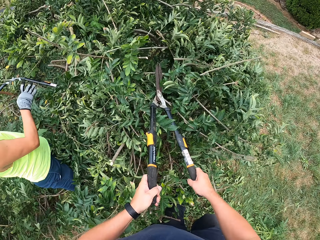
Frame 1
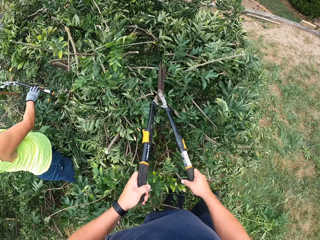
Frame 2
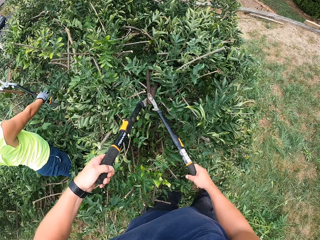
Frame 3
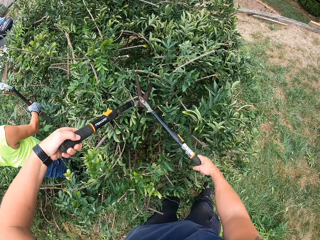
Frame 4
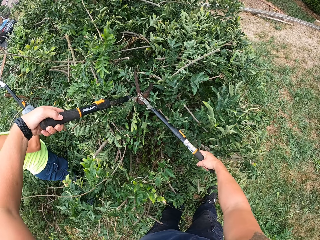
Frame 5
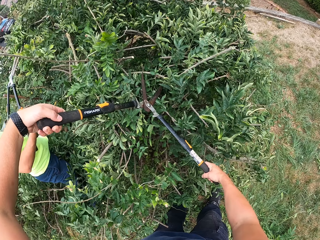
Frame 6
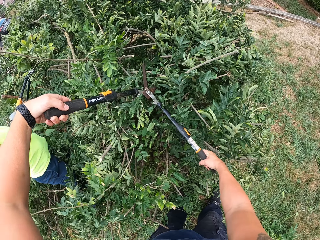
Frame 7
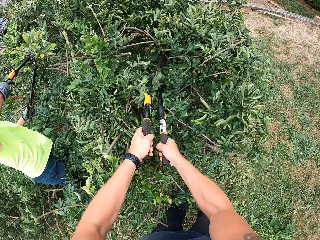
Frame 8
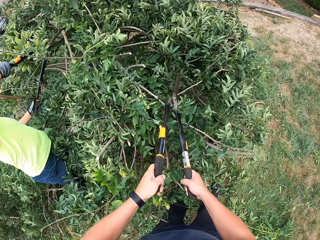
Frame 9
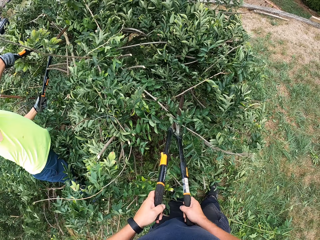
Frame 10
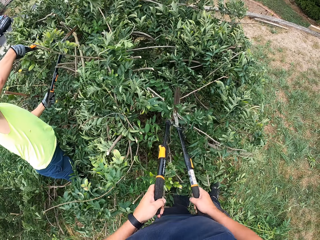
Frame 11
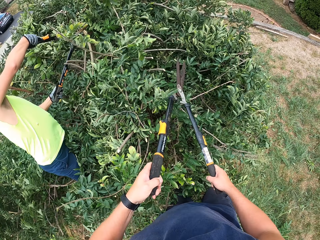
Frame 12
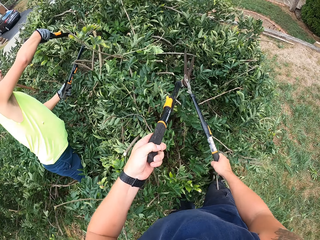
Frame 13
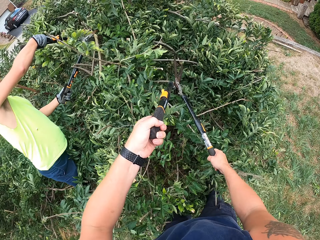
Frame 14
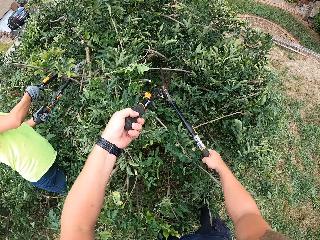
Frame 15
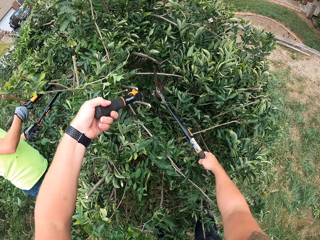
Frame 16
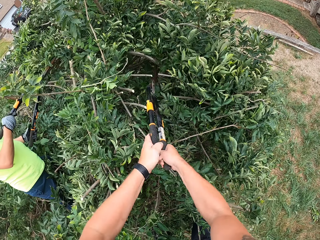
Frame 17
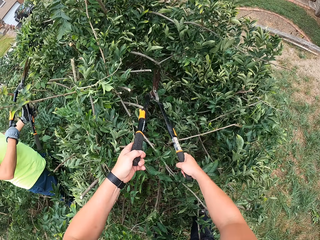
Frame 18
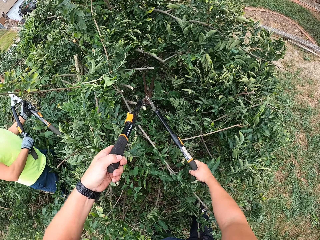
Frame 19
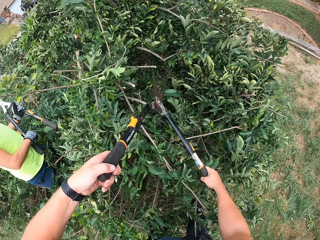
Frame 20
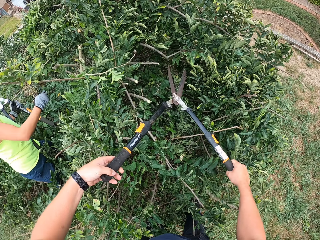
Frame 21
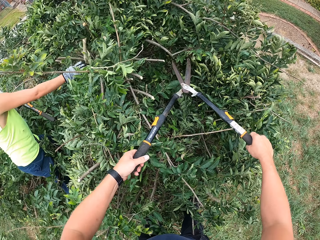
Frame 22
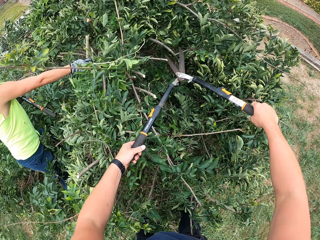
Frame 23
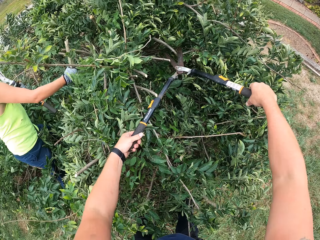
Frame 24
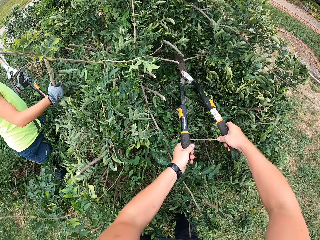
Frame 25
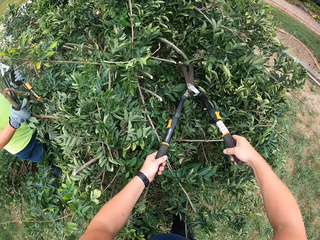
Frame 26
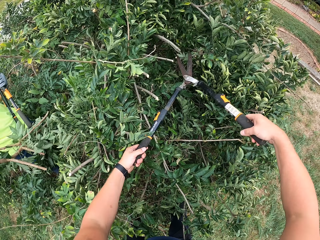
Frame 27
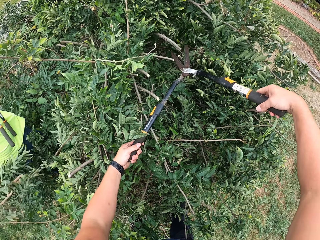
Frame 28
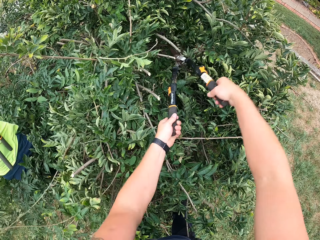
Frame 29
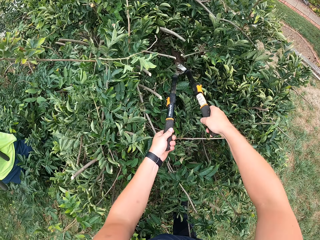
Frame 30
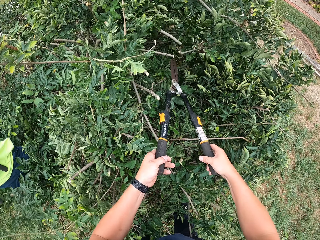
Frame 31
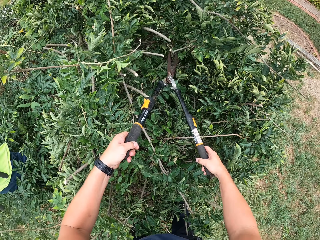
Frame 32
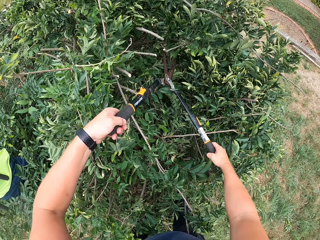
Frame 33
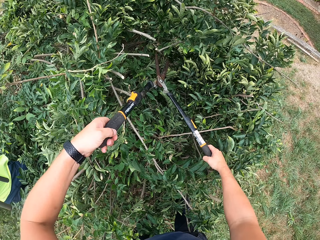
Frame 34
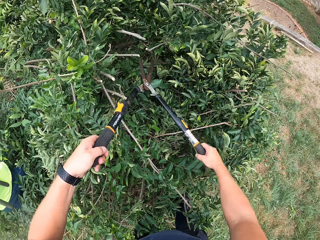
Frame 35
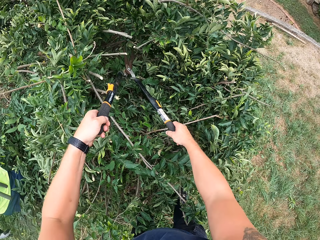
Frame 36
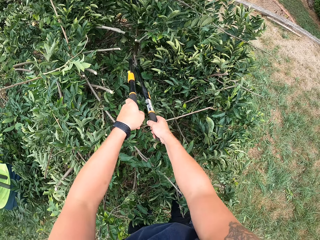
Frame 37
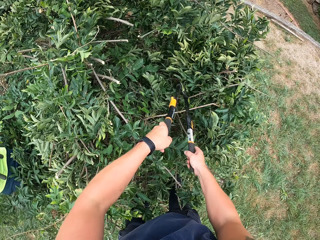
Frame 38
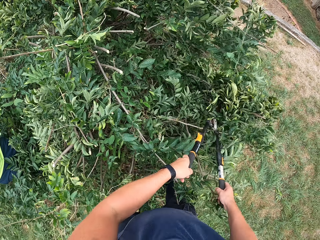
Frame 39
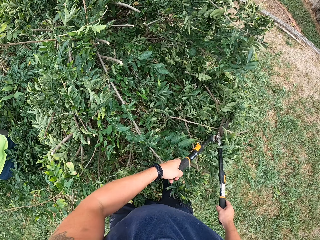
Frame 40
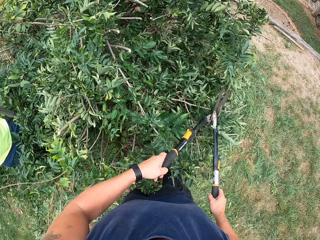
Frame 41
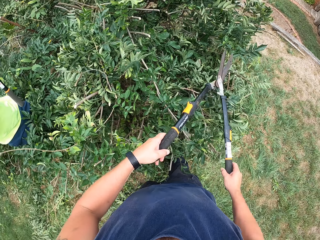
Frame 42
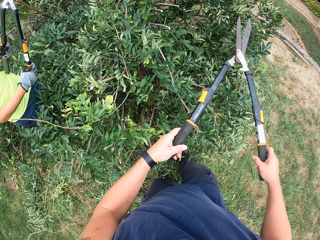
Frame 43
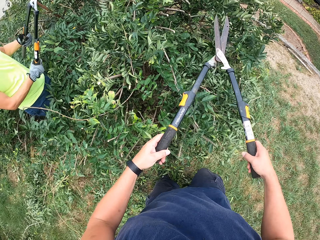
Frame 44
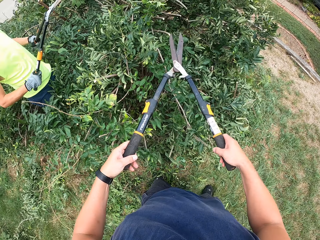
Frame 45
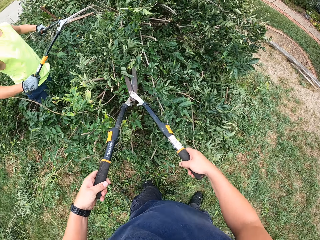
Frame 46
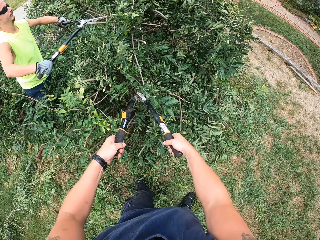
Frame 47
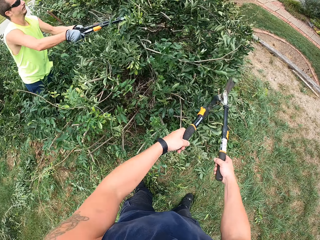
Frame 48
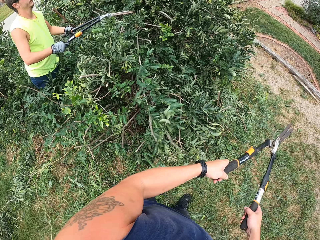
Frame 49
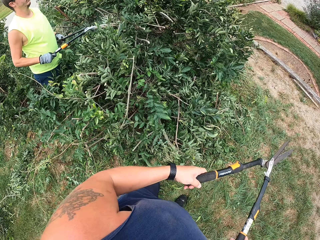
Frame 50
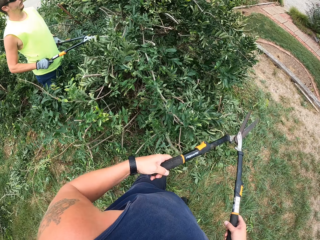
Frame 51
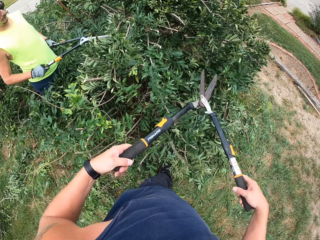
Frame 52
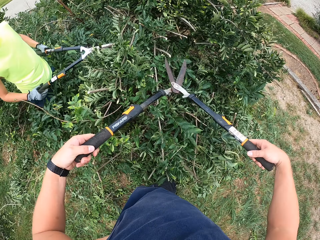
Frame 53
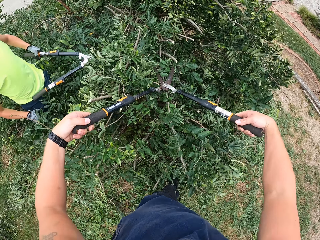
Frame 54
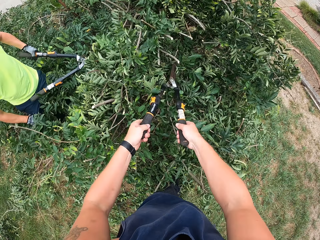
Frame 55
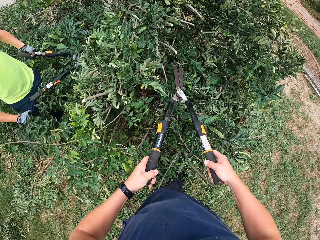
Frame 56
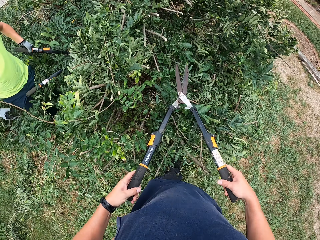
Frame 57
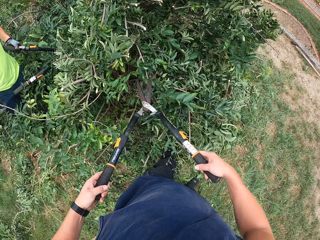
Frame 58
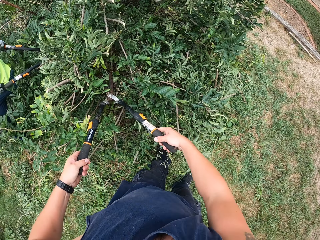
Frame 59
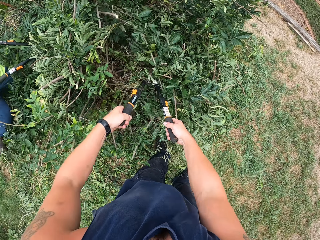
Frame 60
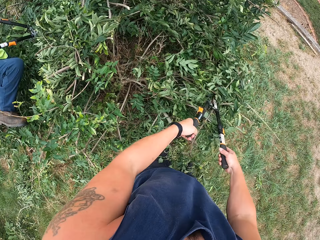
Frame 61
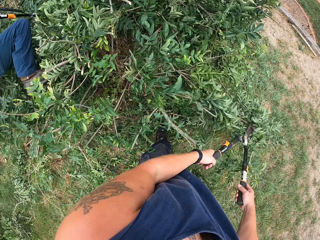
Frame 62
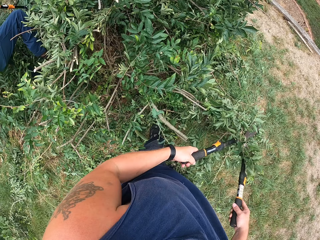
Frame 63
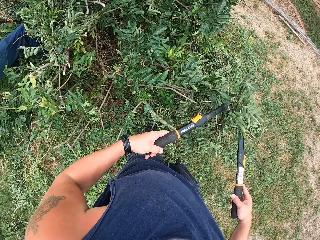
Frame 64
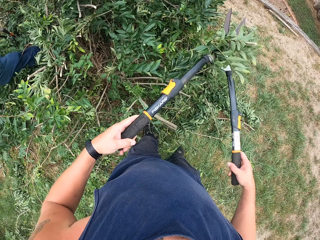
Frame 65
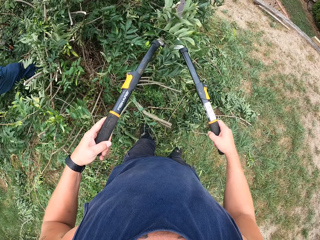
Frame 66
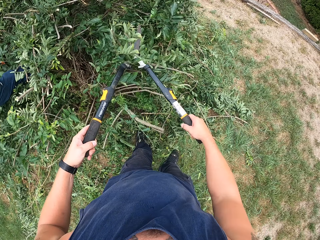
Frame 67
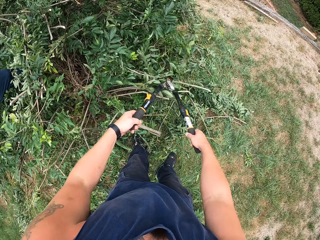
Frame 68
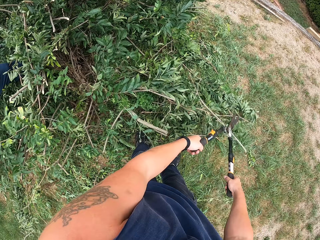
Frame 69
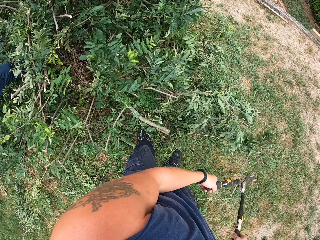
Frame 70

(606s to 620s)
The man holds the other shears with both hands. The man trims the tree with the other shears. The man passes the other shears to his left hand. The man picks a branch from the tree with his right hand. The man drops the branch on the floor. The camera wearer pushes some of the branches on the tree with the shears. The man holds the other shears with both hands. The man trims the tree with the other shears. The man holds the other shears with his left hand. The camera wearer trims the tree with the shears. They push some of the branches on the tree with the shears. The man holds the other shears with both hands.

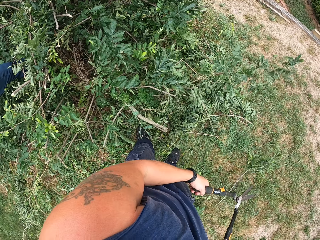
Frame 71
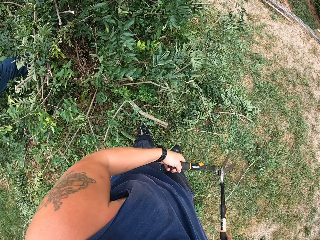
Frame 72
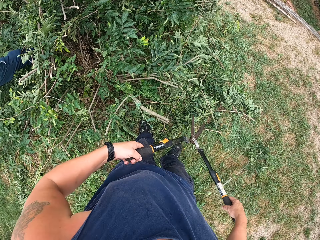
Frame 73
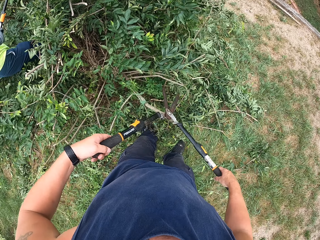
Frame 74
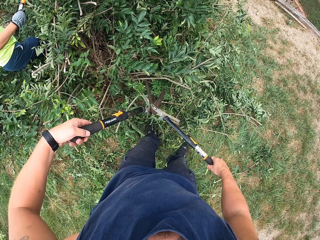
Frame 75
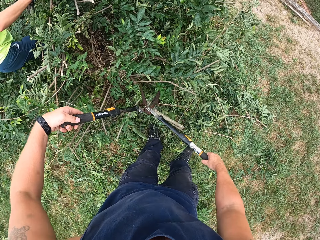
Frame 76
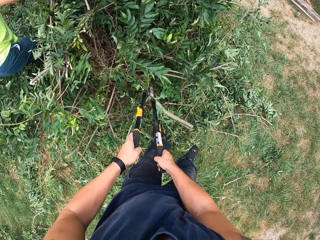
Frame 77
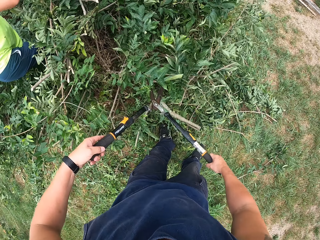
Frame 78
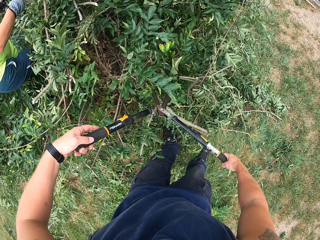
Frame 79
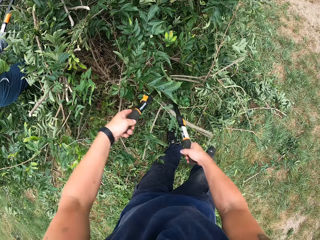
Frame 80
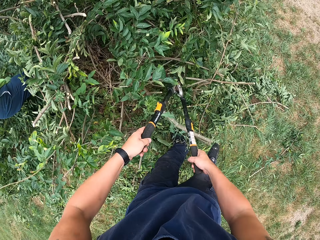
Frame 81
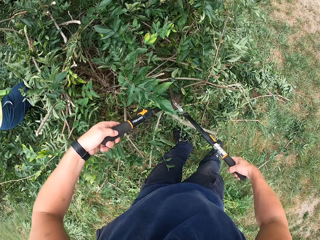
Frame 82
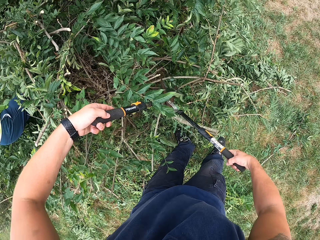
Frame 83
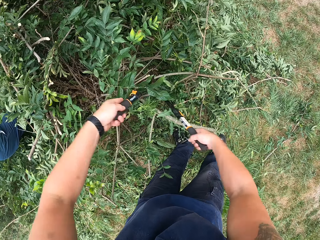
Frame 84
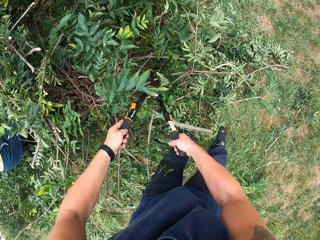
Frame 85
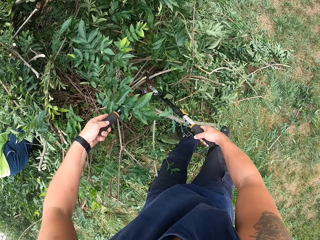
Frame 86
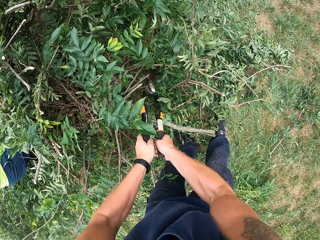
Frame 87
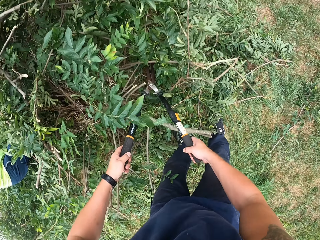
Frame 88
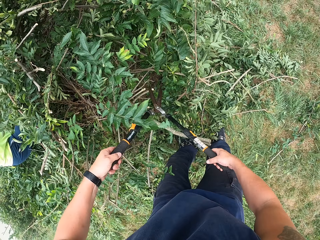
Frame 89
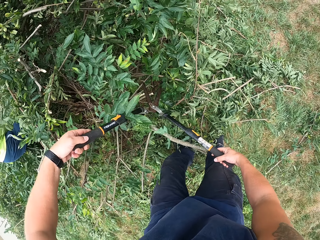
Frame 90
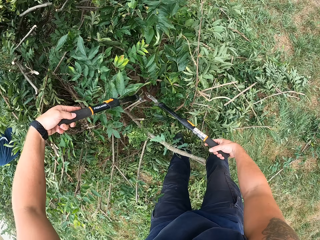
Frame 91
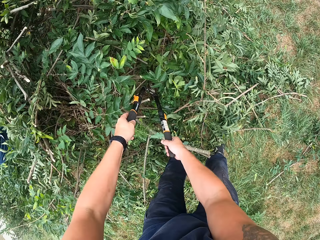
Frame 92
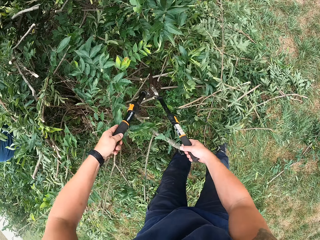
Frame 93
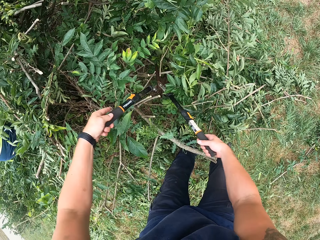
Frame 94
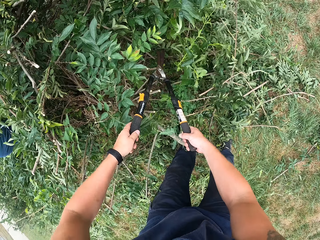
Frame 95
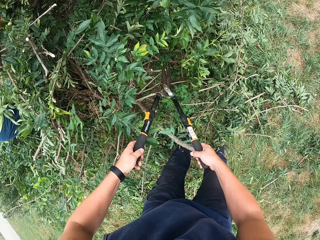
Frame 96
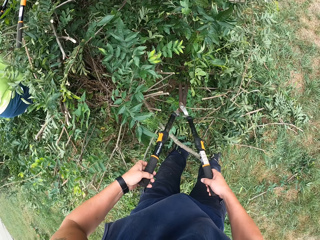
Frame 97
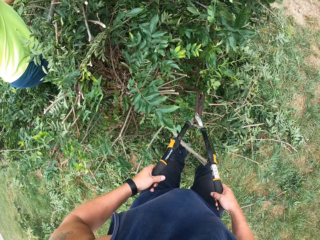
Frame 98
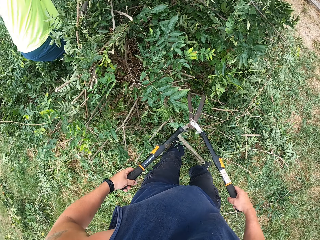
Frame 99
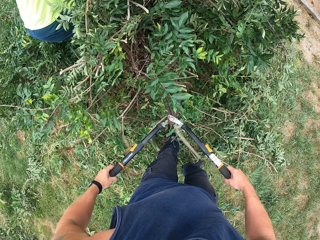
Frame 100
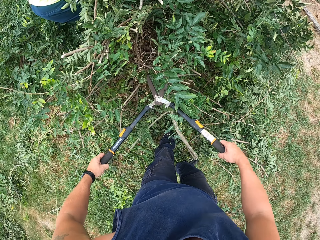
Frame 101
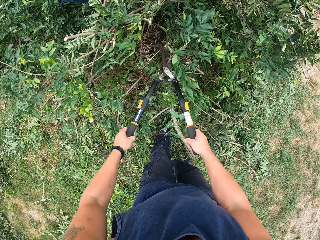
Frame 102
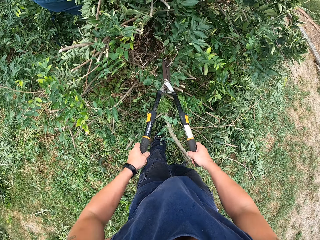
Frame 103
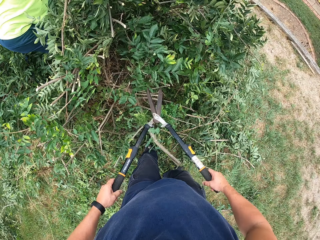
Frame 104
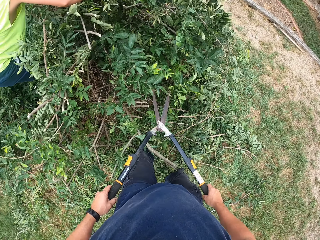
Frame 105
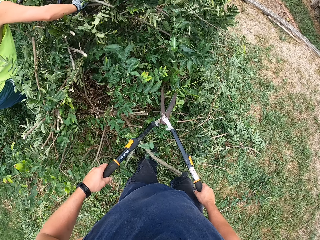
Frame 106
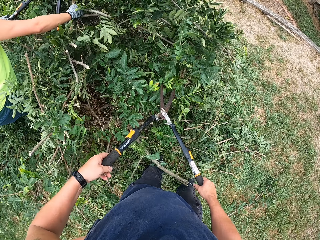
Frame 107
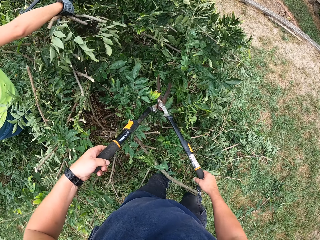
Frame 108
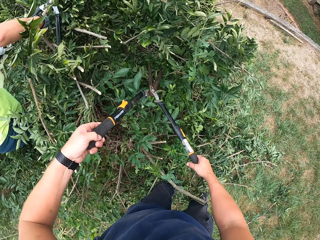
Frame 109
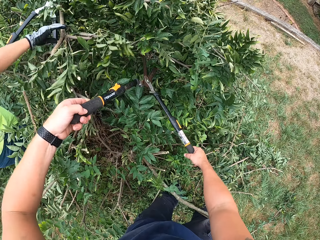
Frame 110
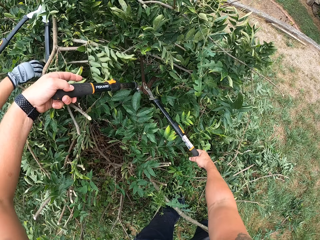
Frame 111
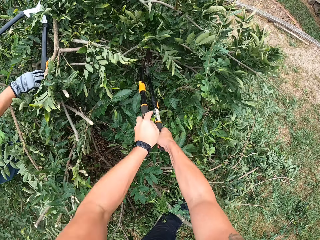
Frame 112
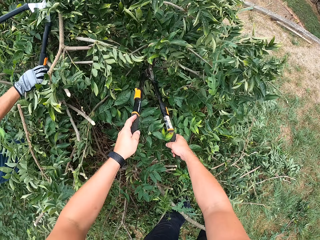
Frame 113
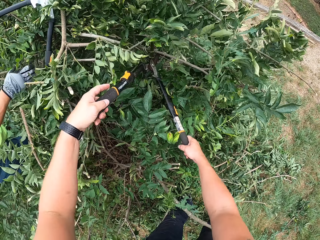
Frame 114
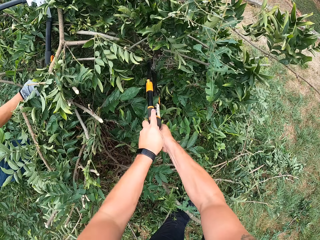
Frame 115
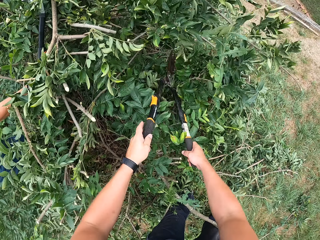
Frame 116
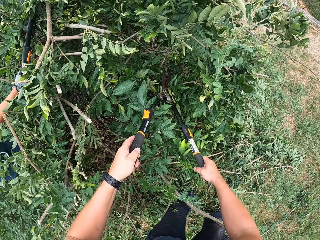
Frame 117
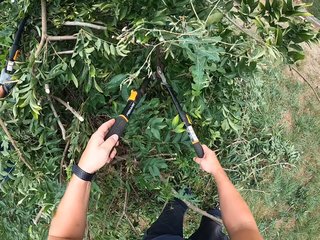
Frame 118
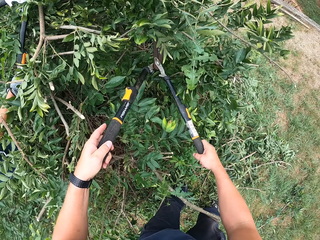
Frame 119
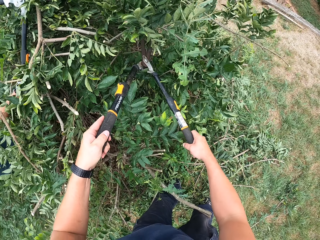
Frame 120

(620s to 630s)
The camera wearer trims the tree with the shears. The man trims the tree with the other shears. The man pulls a branch from the tree with his right hand. The man holds the other shears with both hands.
